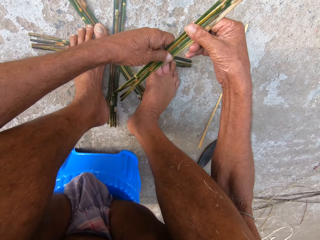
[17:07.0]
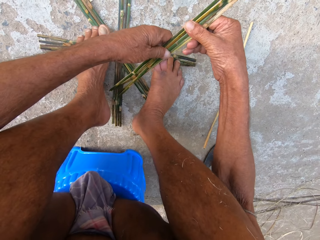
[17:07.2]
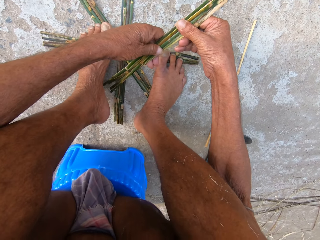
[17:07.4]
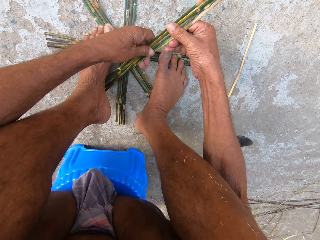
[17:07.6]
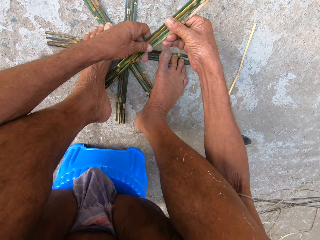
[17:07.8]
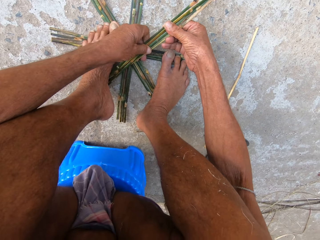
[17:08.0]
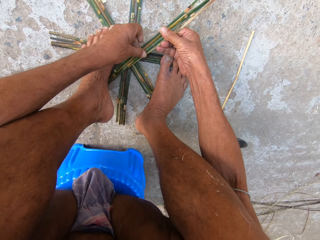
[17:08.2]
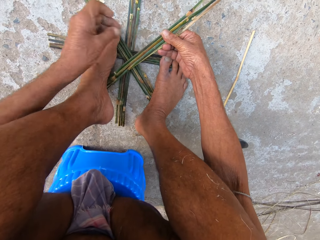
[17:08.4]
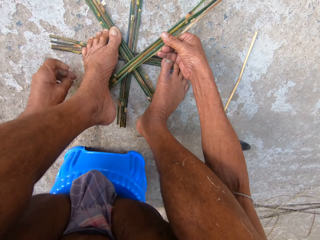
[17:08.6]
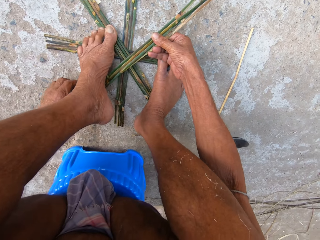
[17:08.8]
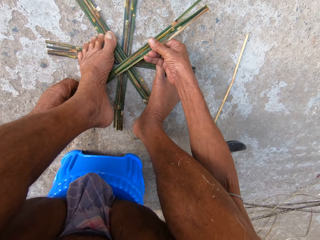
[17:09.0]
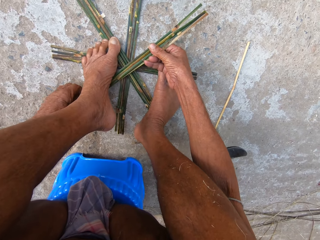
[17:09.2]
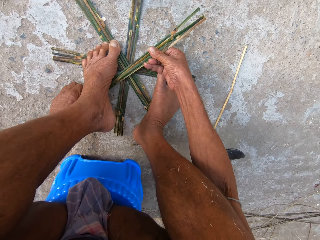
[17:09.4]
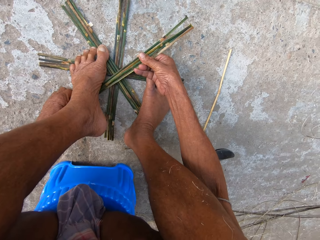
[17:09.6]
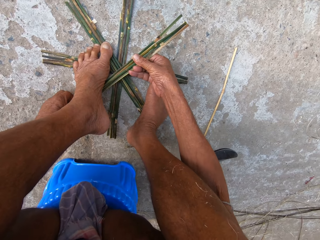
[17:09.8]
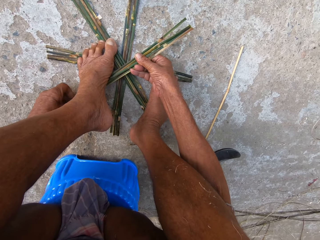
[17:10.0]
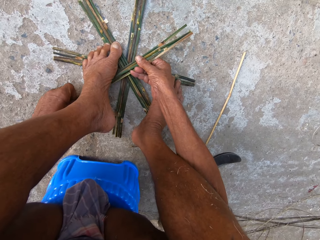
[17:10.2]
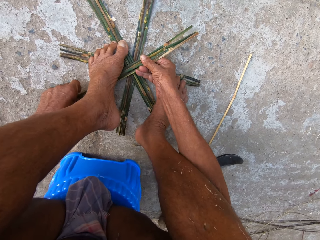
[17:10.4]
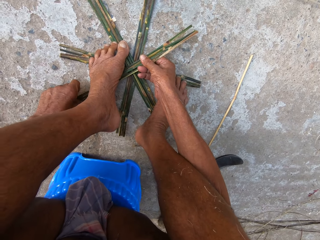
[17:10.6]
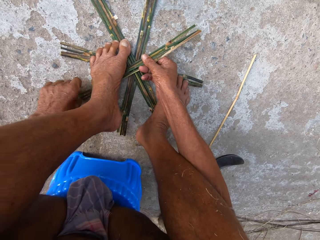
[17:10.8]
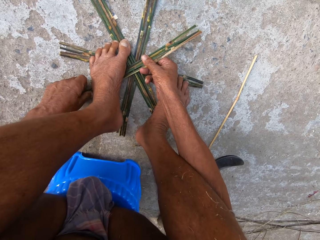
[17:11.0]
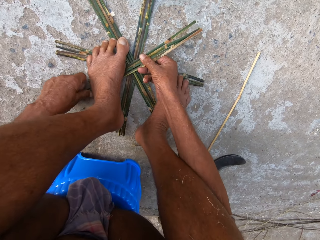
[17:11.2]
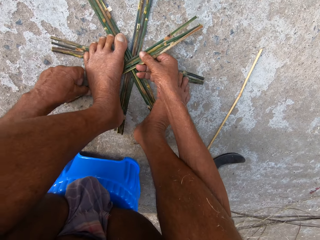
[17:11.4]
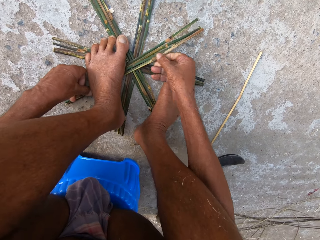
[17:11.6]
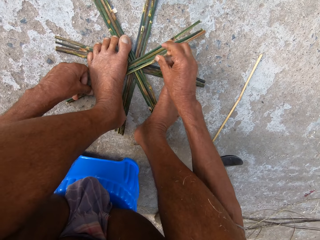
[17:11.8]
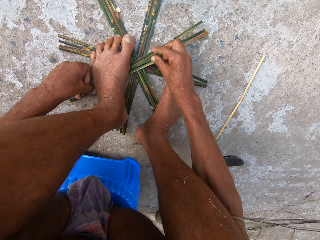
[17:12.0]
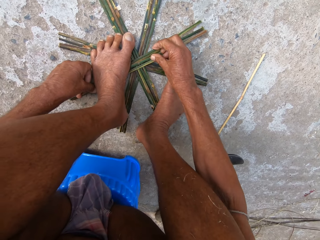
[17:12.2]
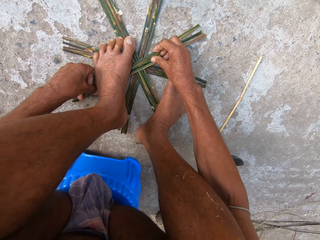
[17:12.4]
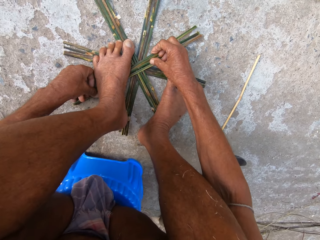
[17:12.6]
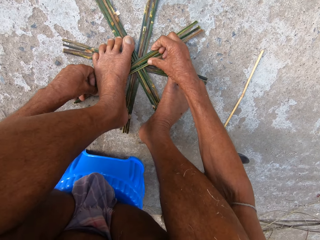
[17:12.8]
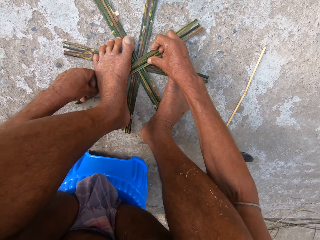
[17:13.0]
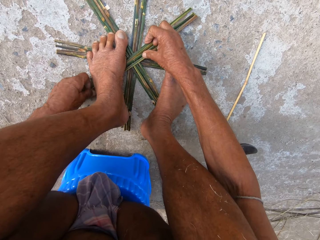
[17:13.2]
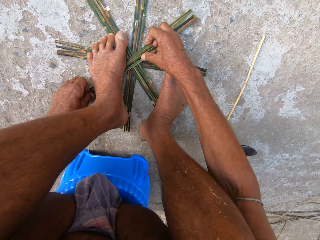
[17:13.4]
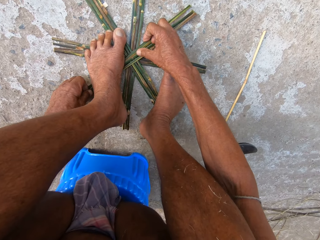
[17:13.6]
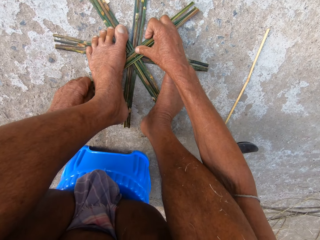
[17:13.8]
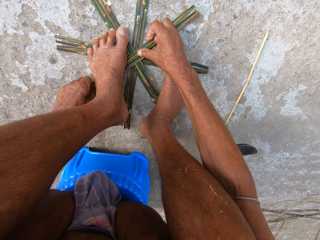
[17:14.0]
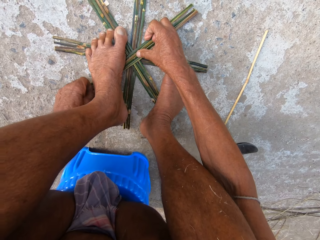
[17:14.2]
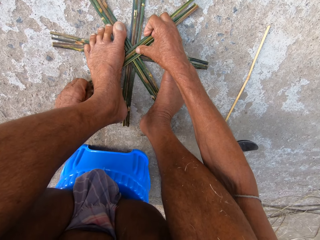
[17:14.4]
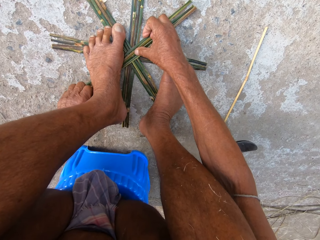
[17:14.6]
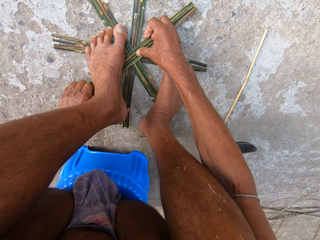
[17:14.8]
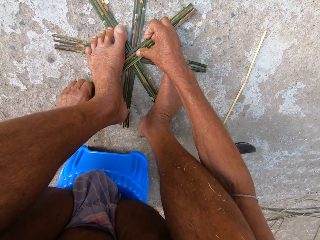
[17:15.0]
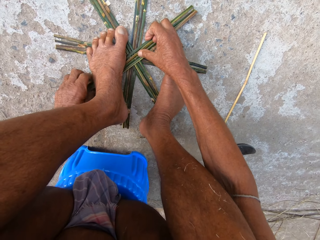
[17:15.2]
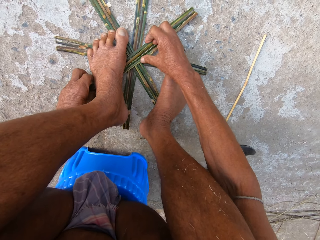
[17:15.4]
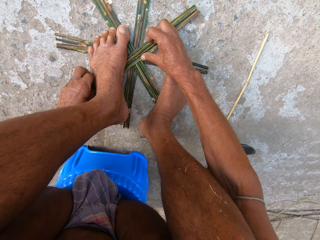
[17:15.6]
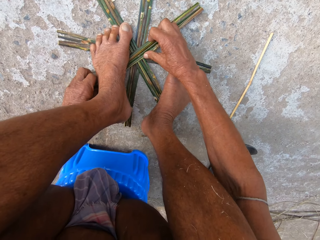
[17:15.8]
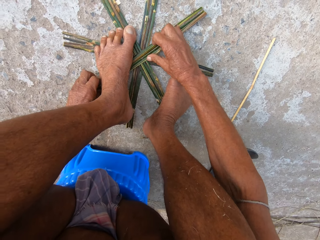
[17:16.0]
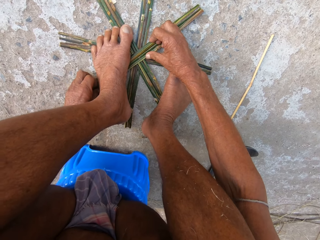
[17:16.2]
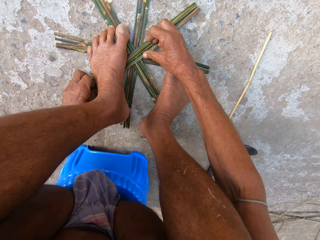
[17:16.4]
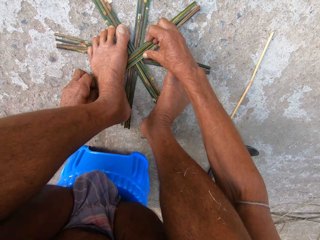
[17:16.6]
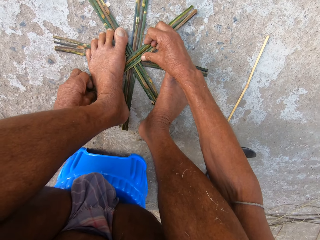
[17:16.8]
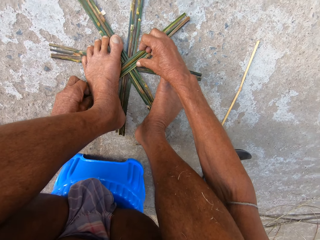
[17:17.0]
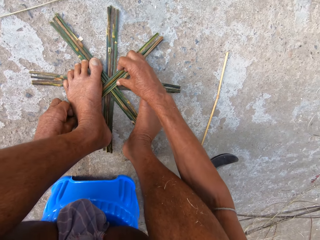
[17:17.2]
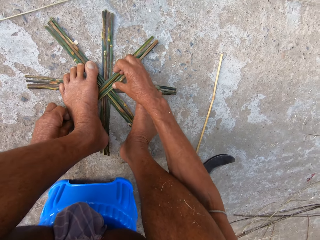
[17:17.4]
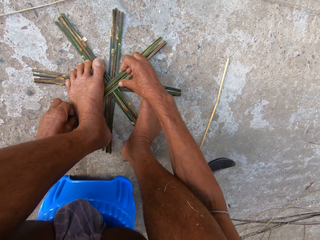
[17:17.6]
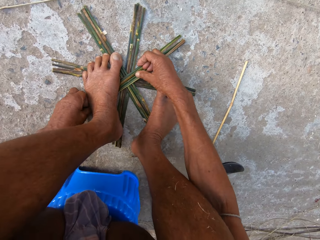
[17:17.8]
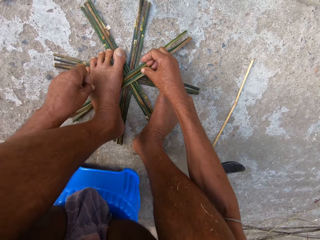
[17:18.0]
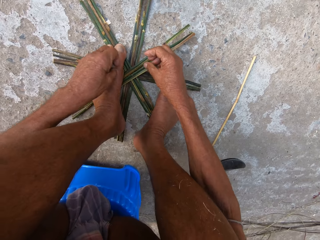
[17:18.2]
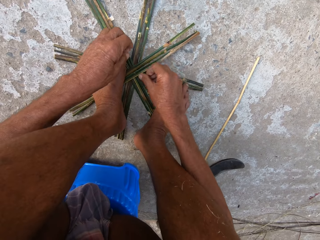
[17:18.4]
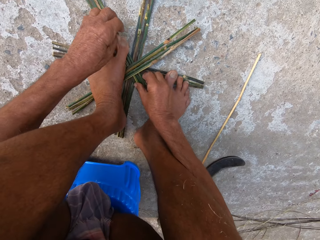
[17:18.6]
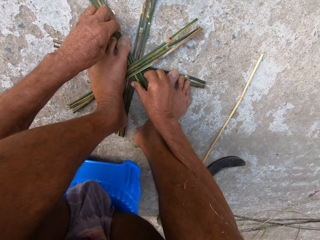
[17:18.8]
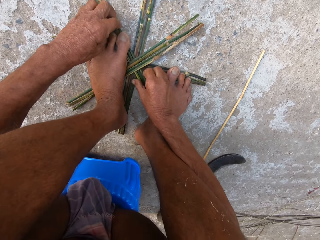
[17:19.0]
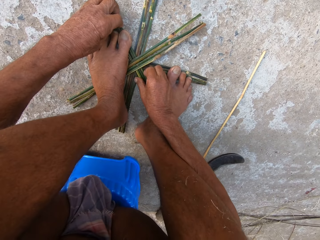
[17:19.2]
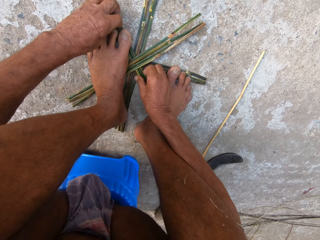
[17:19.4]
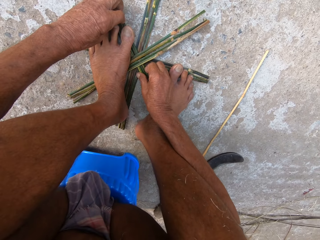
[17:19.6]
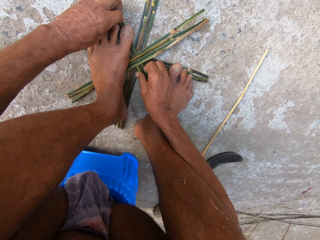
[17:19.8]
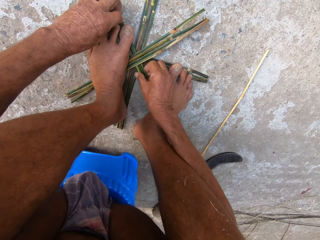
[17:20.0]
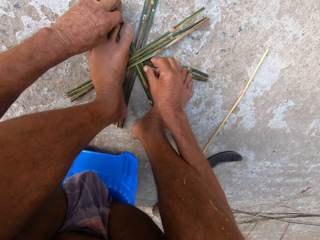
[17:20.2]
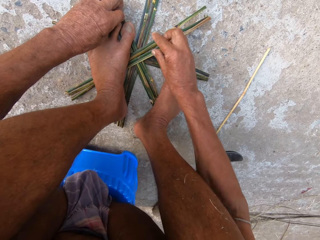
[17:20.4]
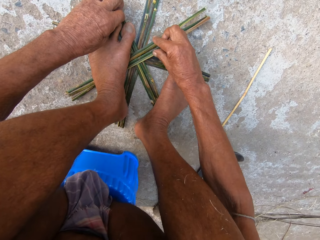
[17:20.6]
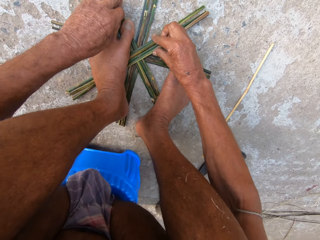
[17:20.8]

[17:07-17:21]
The camera wearer places the sticks under his left leg with his hands. He places the sticks on top of other sticks on the ground with his hands. He holds the sticks together.

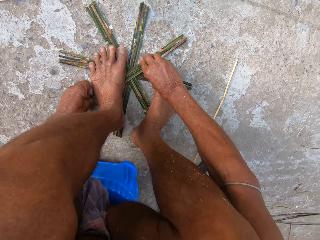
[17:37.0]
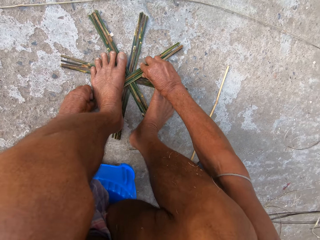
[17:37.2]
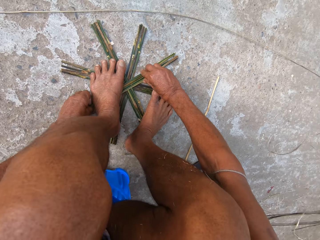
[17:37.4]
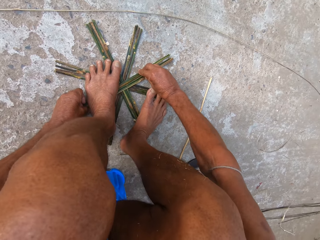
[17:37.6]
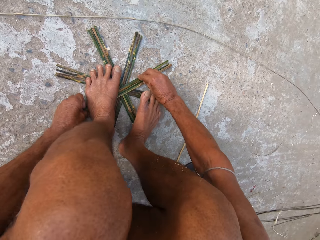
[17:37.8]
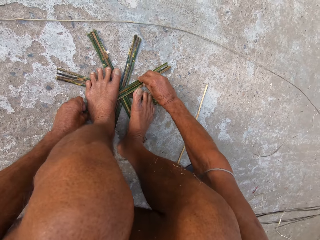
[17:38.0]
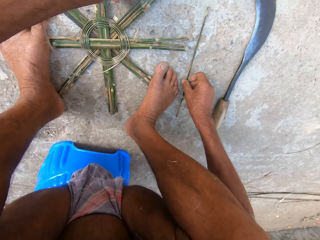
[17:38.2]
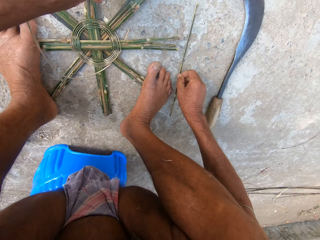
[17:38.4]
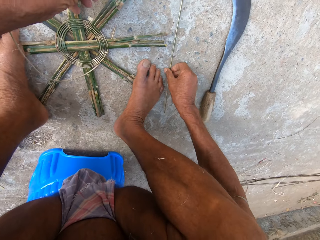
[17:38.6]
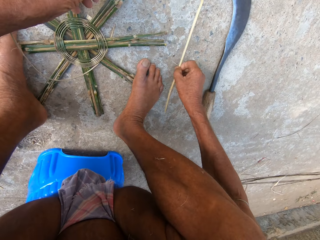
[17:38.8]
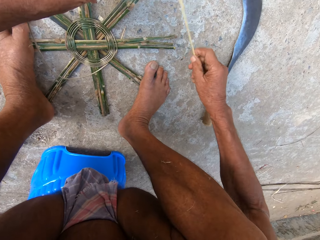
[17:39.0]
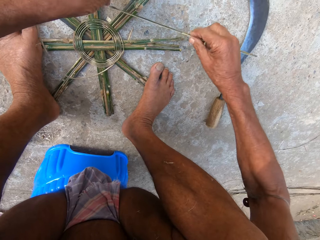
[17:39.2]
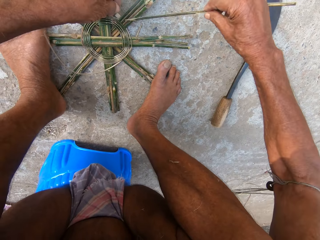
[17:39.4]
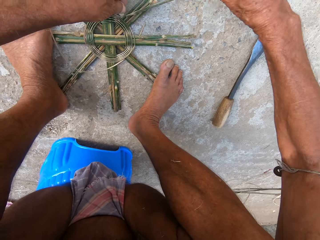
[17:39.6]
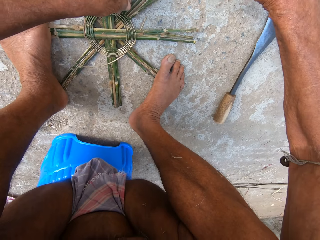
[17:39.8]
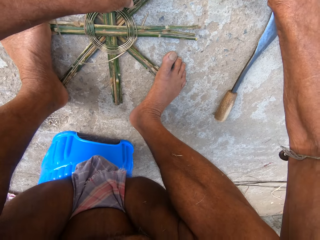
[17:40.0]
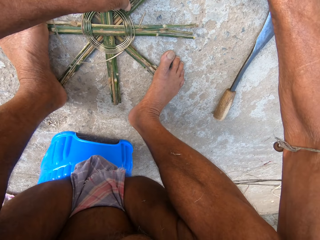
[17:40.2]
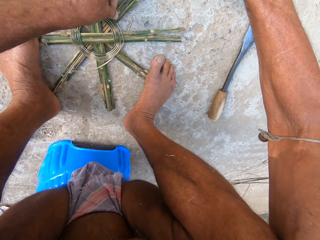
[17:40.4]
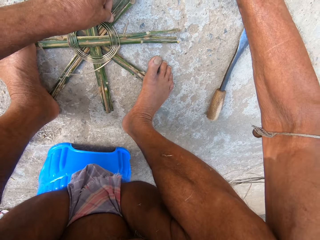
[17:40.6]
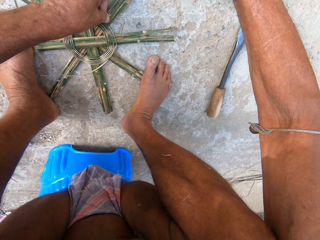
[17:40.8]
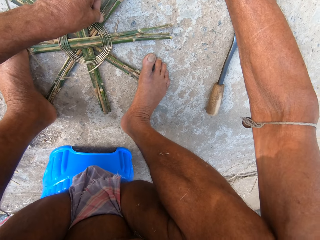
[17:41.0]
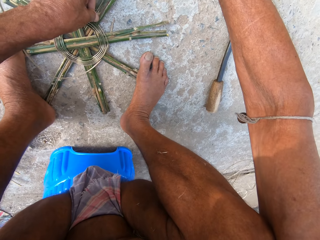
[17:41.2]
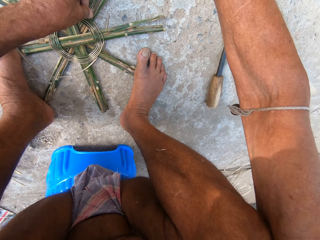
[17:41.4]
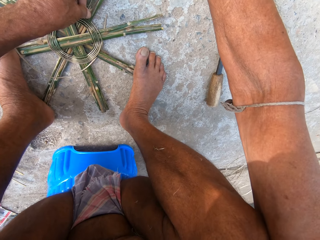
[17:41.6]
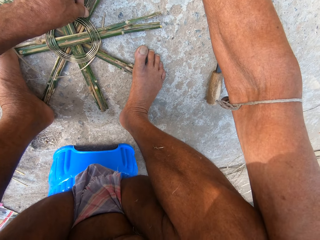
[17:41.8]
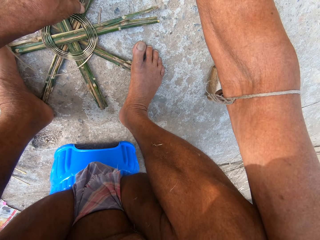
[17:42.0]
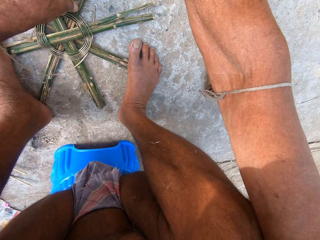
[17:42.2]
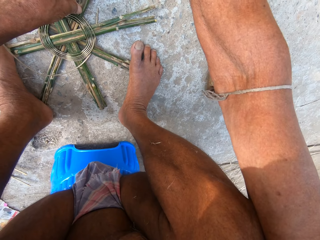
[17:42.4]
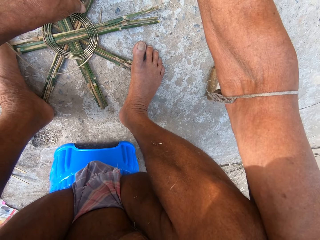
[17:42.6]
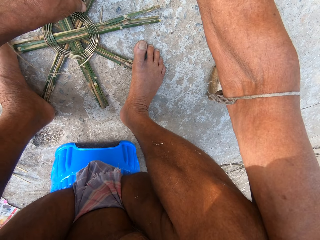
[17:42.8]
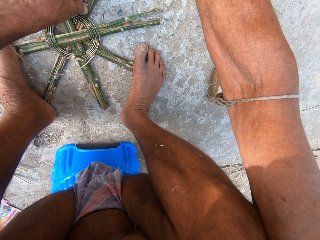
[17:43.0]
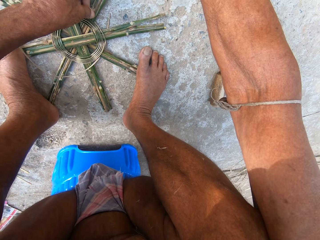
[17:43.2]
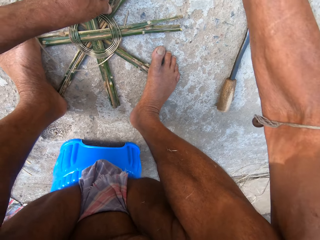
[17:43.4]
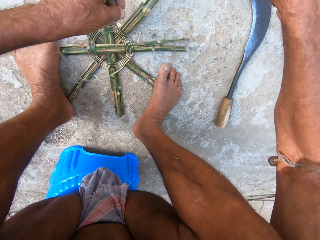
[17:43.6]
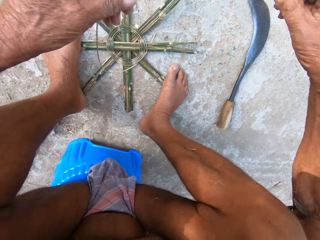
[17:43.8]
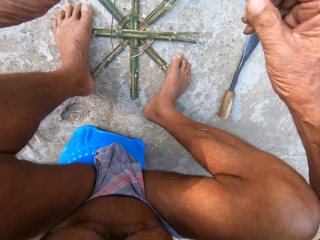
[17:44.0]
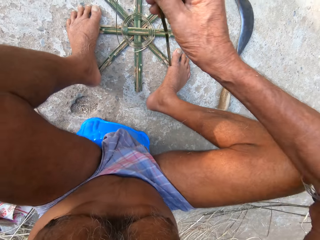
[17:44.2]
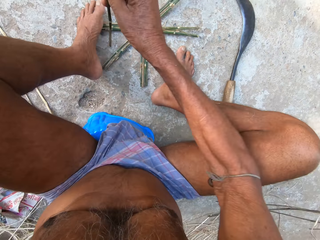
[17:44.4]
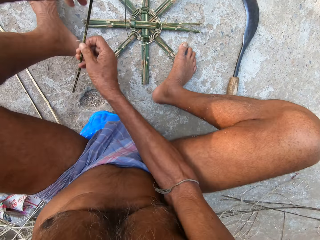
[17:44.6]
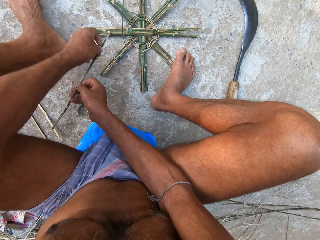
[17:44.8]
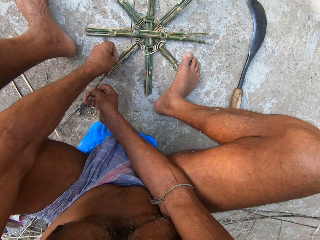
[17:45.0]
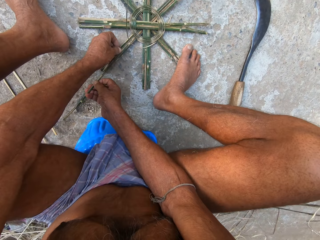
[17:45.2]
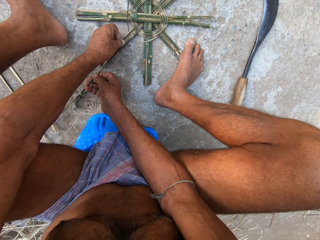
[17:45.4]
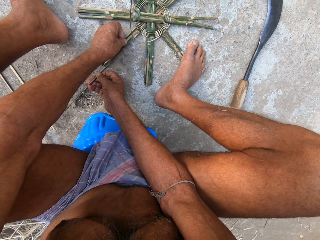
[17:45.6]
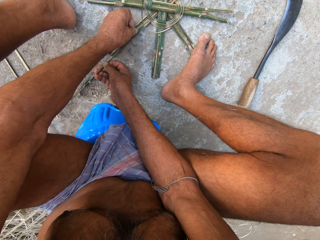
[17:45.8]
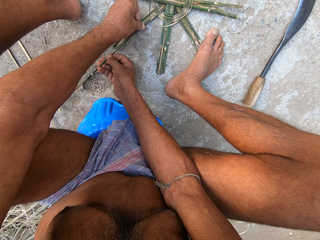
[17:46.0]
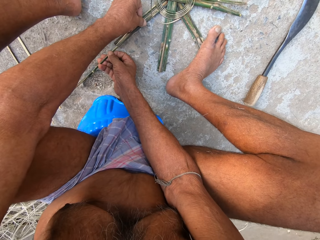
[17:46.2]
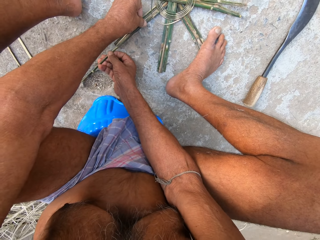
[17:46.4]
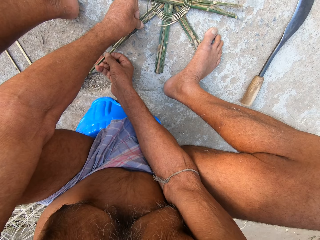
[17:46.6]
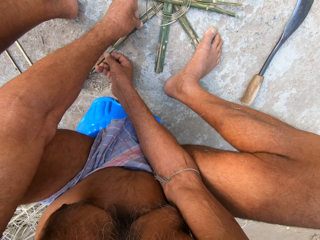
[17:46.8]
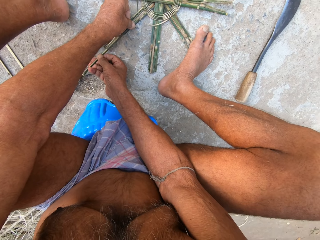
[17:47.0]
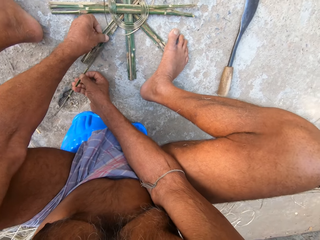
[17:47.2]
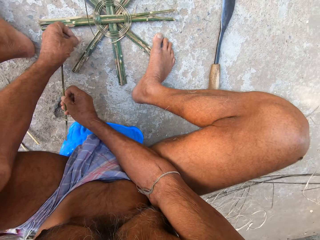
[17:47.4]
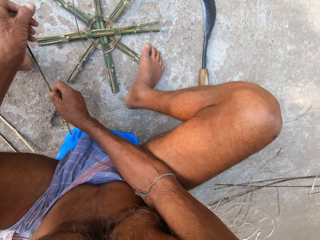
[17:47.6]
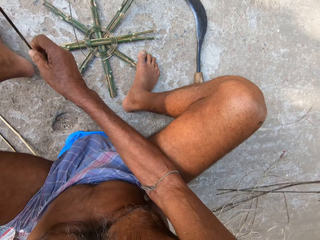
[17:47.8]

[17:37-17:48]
The camera wearer picks a stick from the ground with his right hand. He tries something with the stick. He weaves a basket base with a raffia string in his left hand. He positions the raffia string on the basket base with the stick in his hands.
